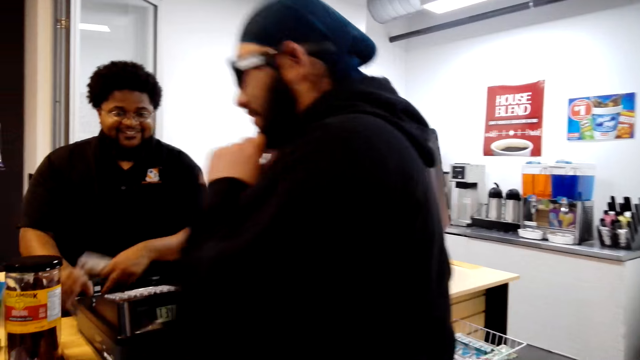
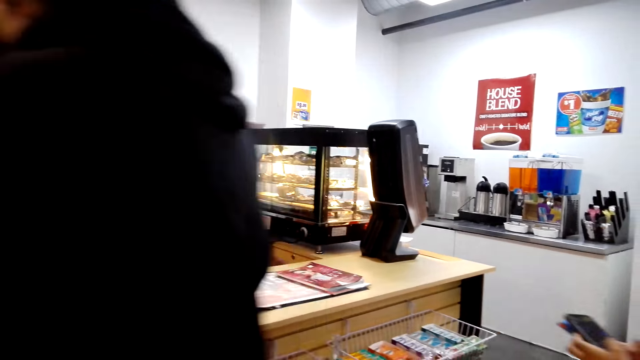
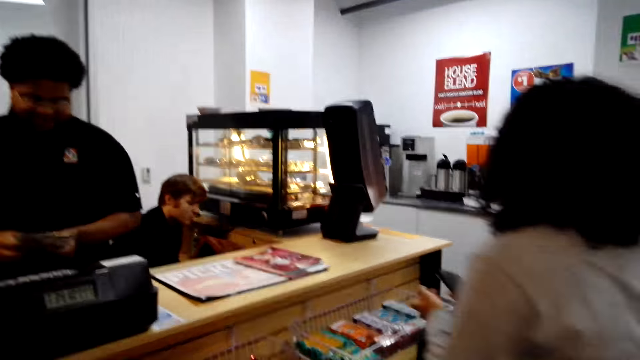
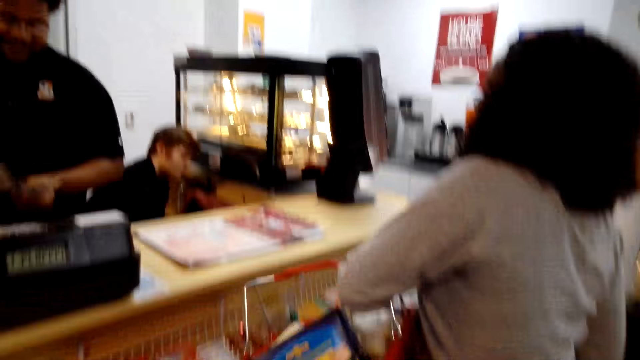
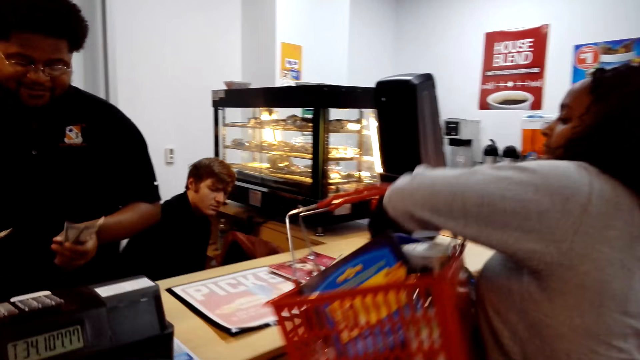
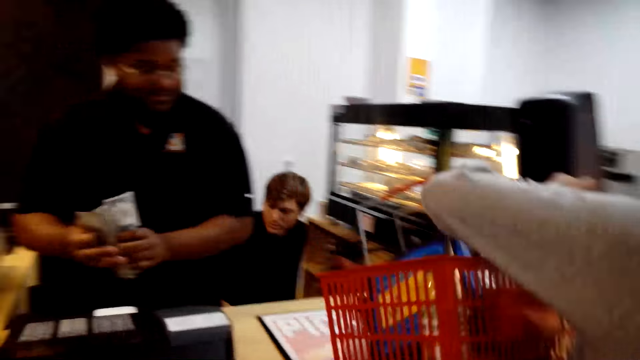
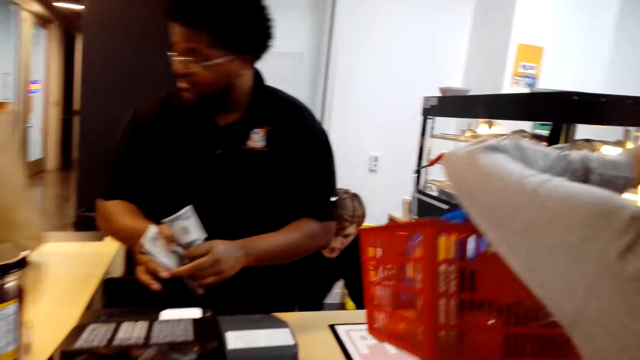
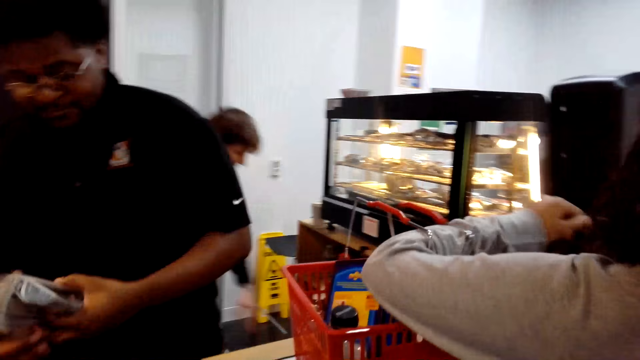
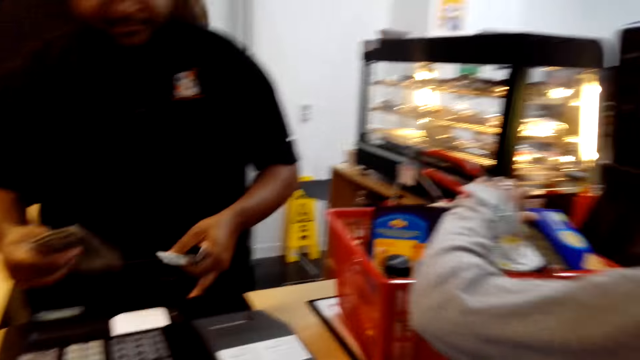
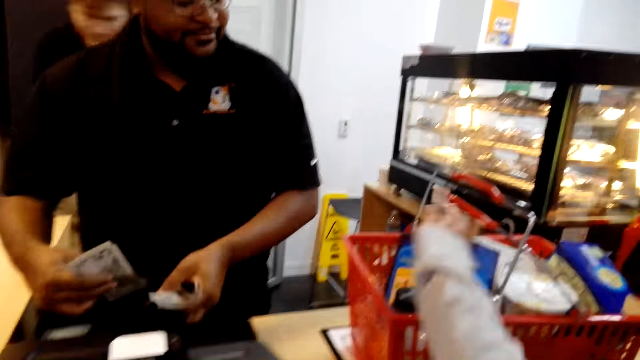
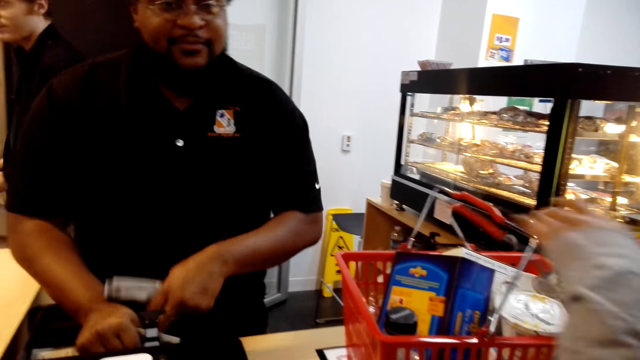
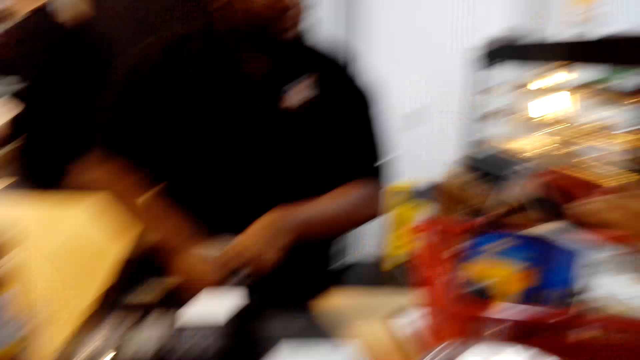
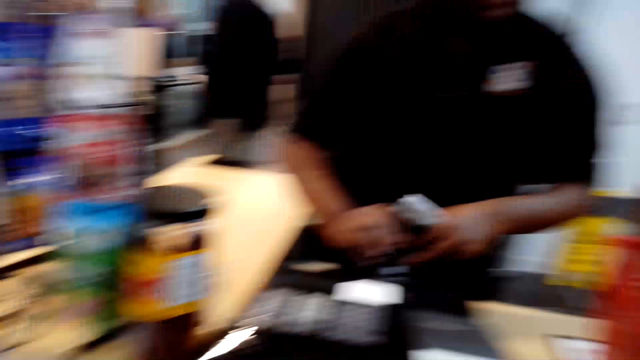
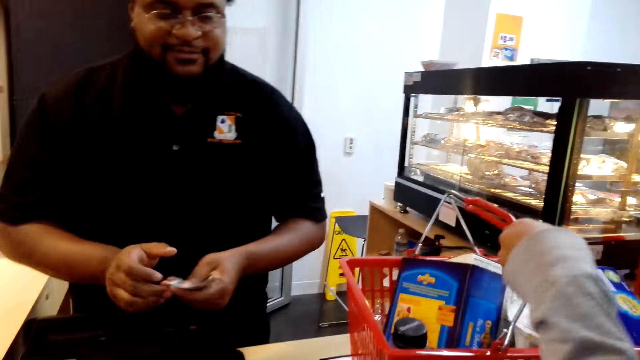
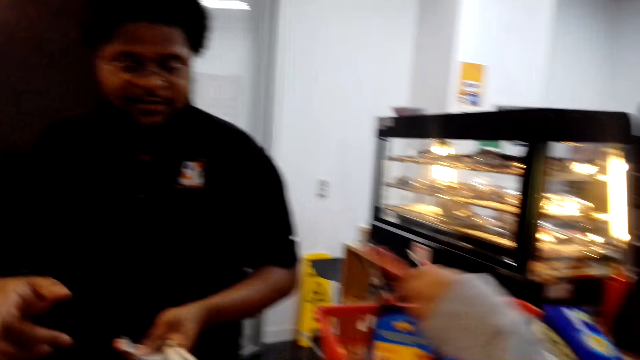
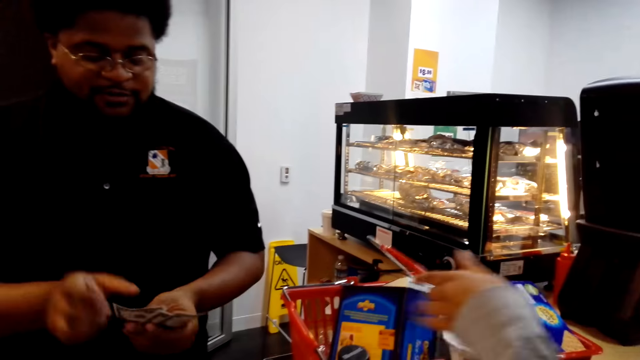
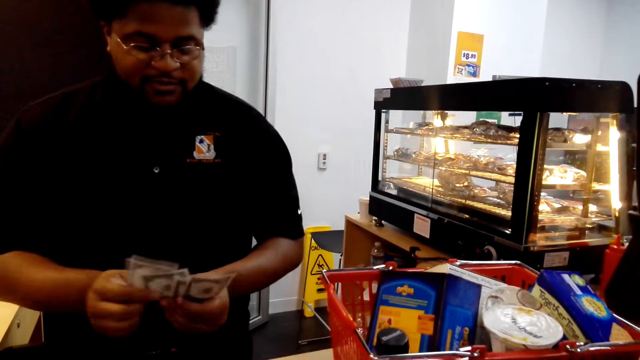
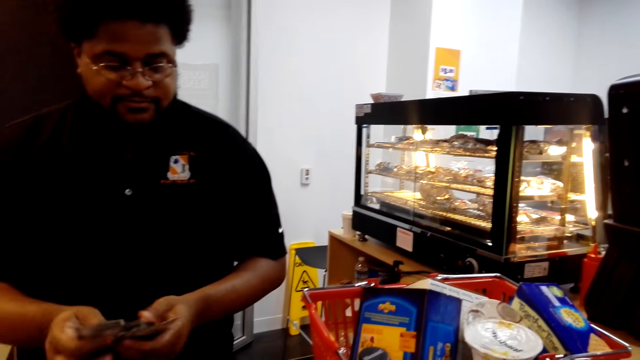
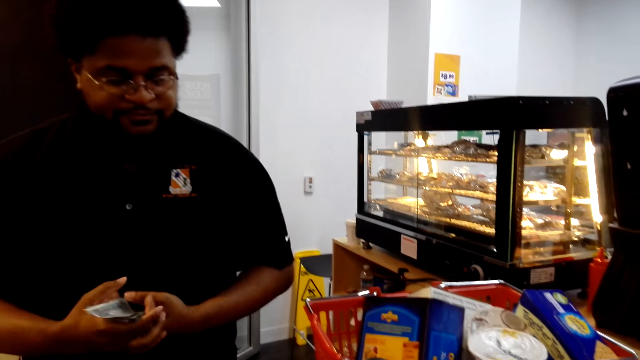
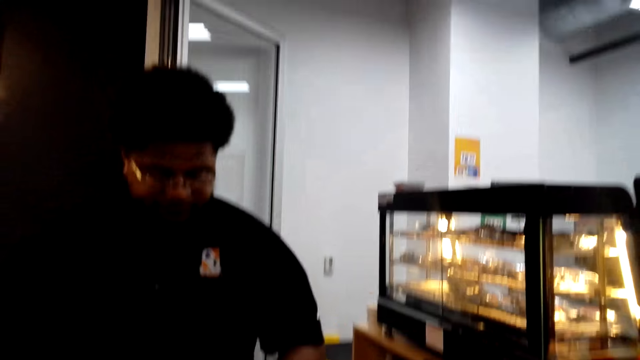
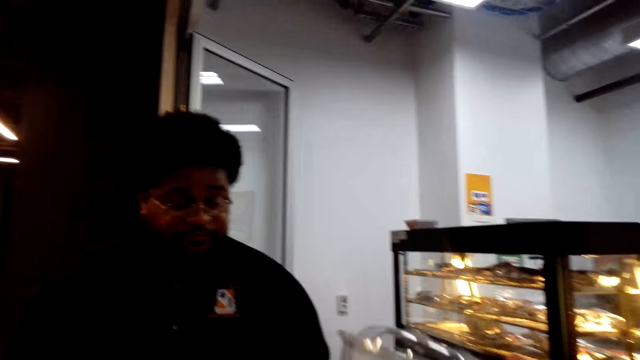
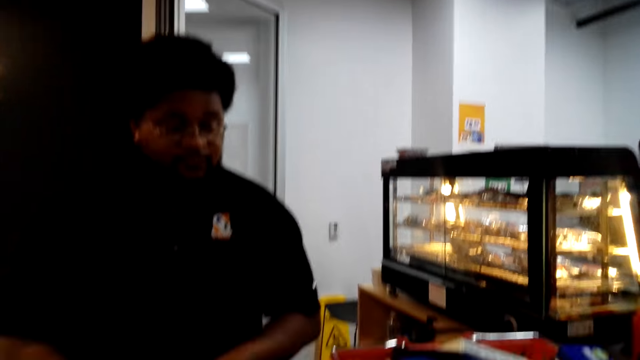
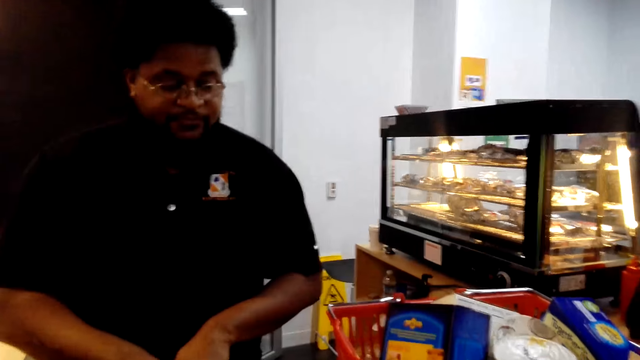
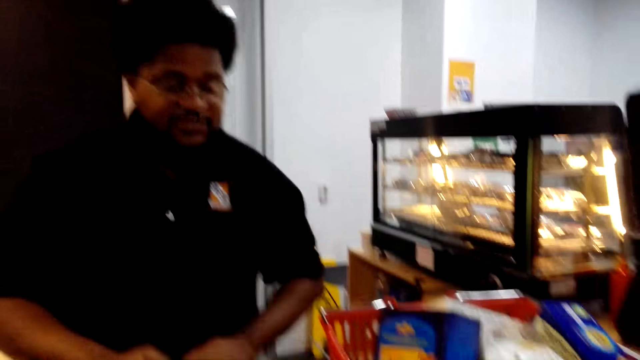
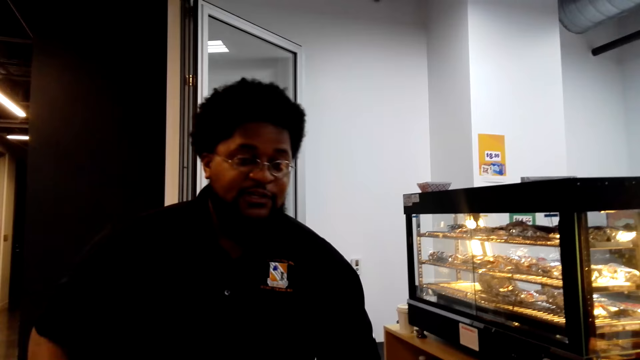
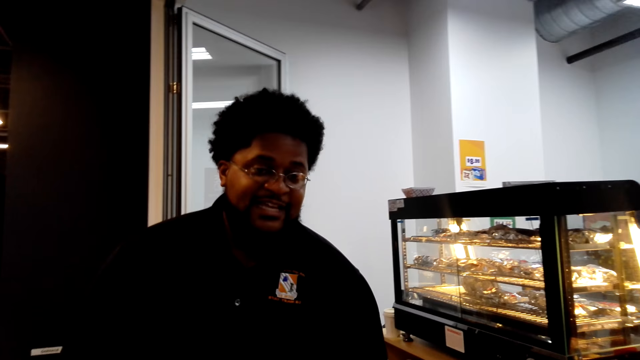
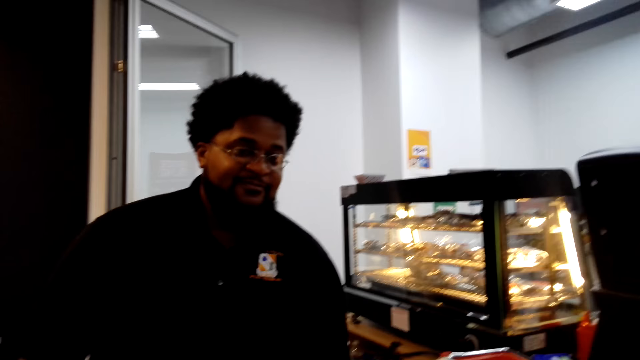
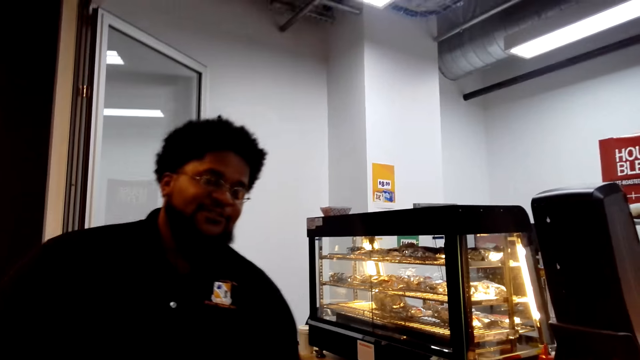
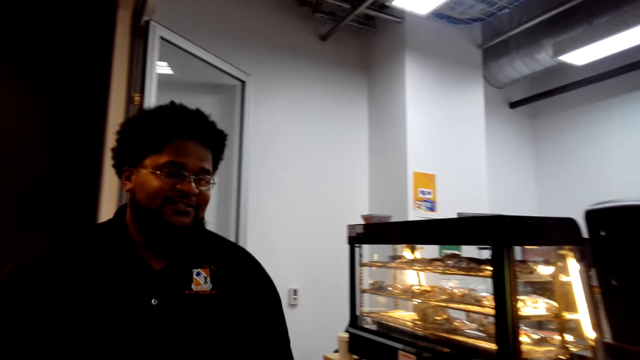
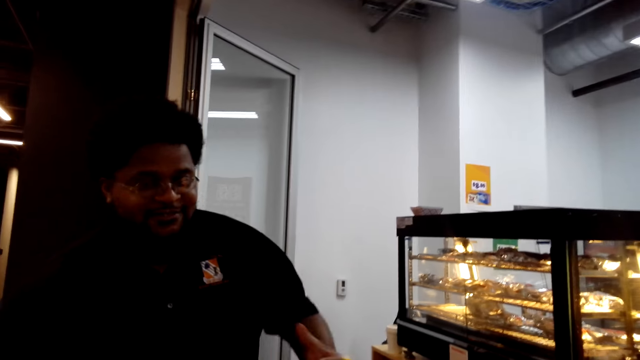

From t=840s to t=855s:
The camera wearer looks around. A woman puts a shopping basket on the counter. A cashier counts the money in his hand. The person drops money in the machine. The camera wearer interacts with the cashier. The person counts money. The camera wearer drinks water. They interact with the person.

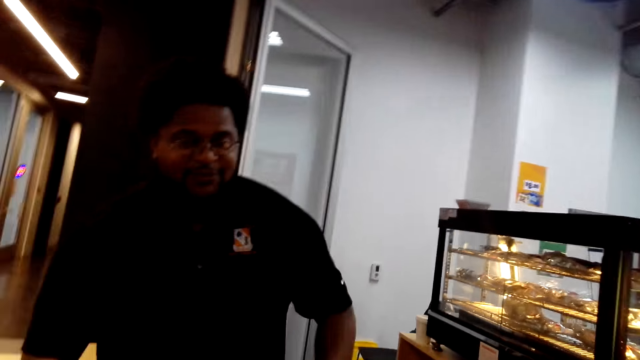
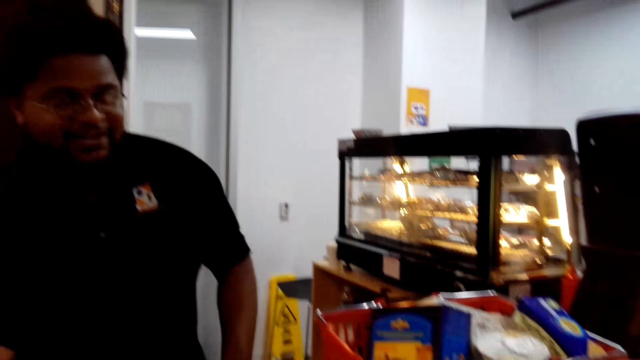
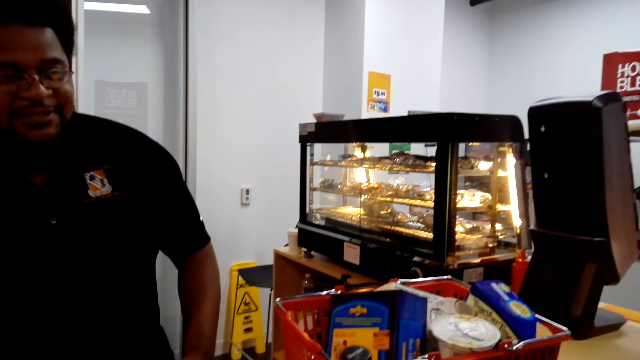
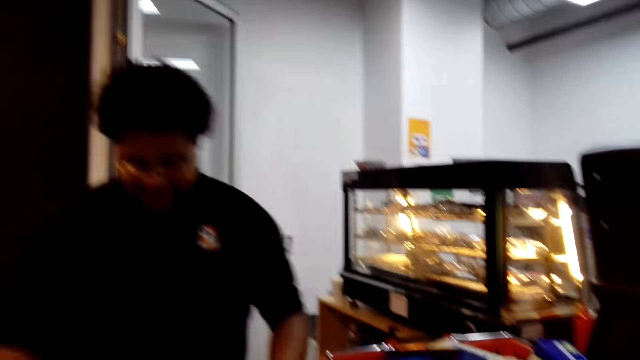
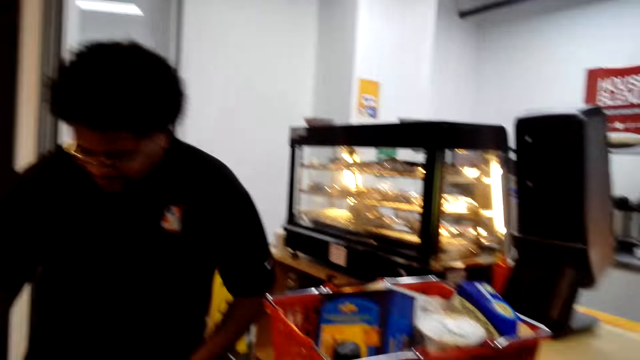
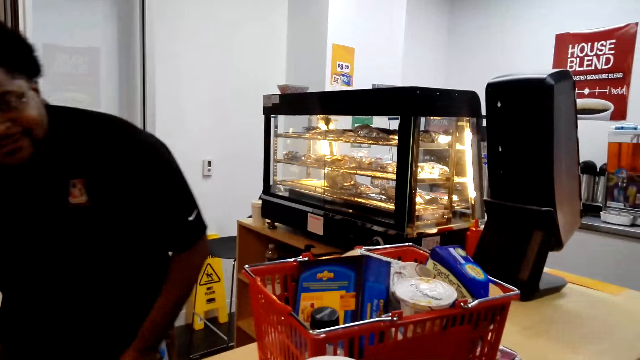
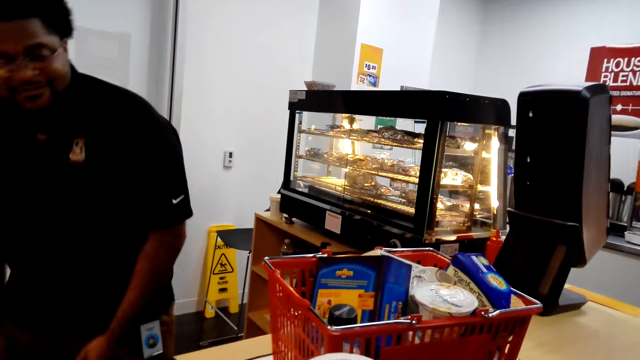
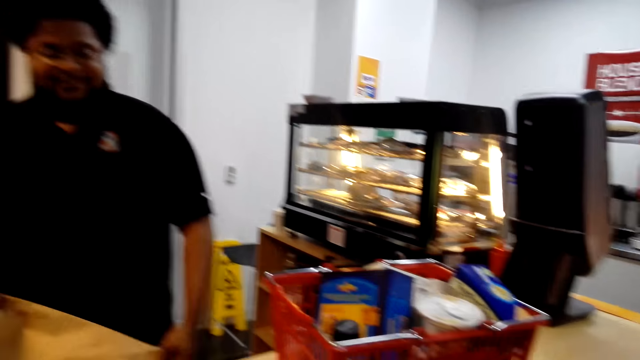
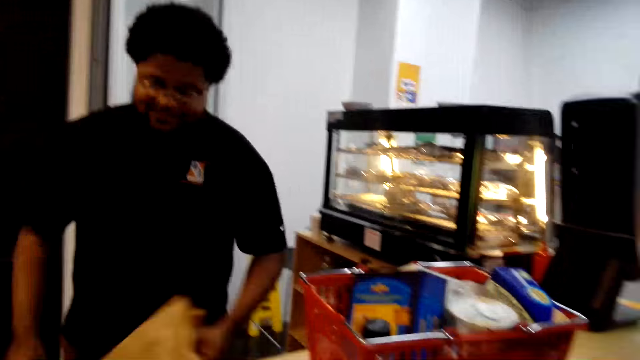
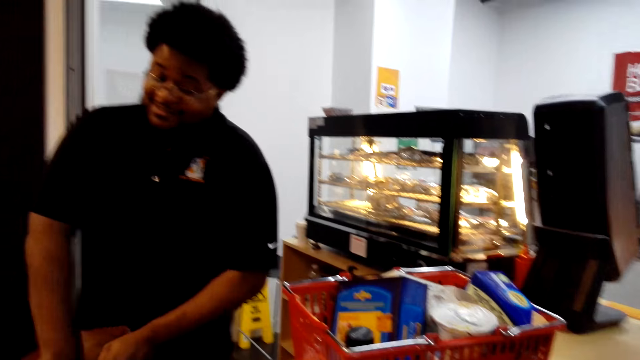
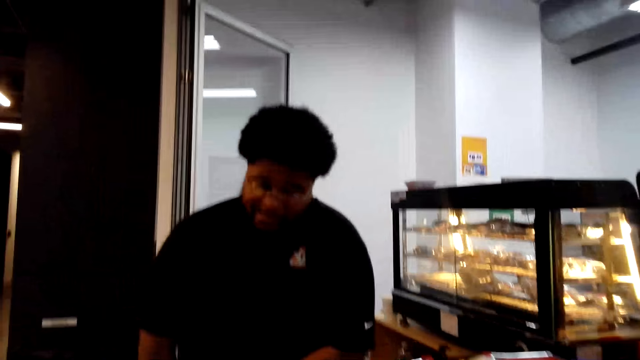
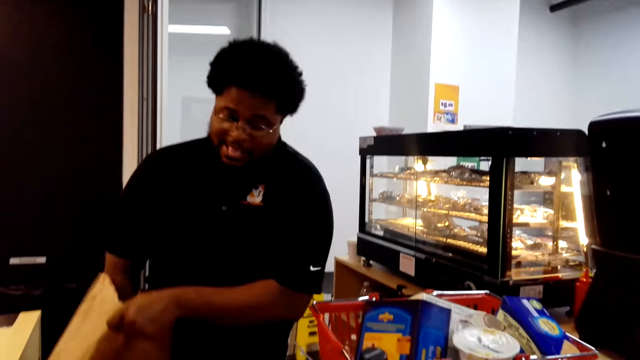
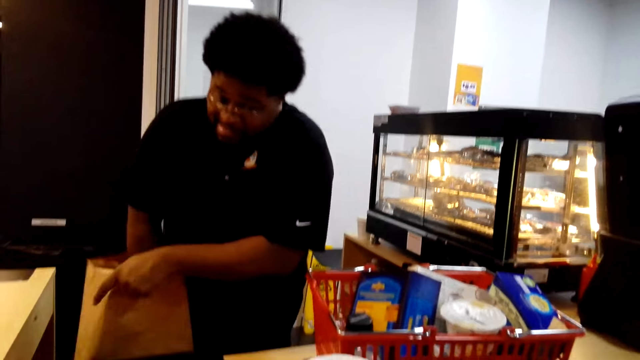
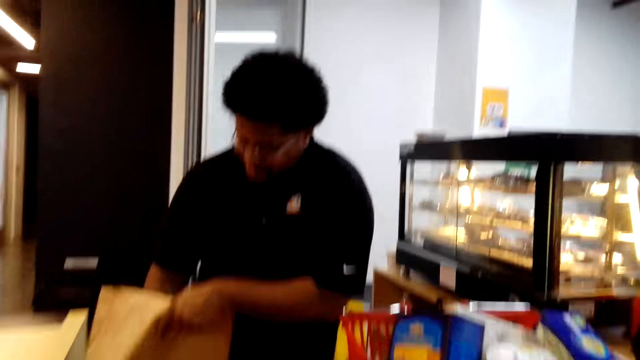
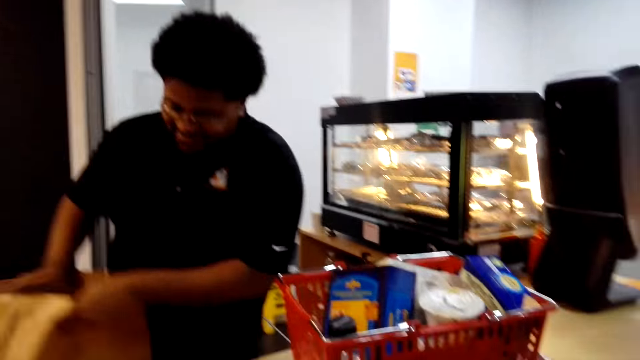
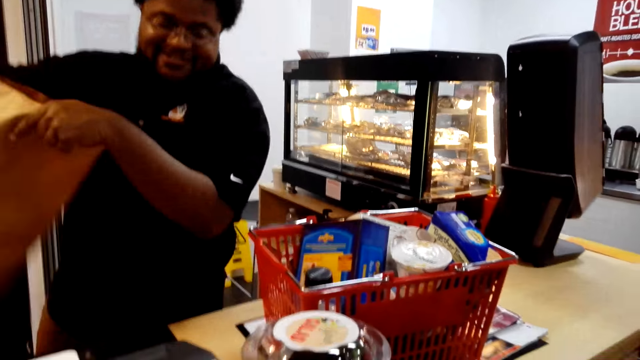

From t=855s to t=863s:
The person holds a paper bag. The cashier unfolds a shopping bag. The person aligns the paper bag.
